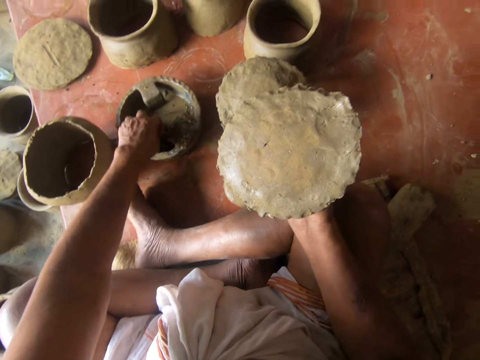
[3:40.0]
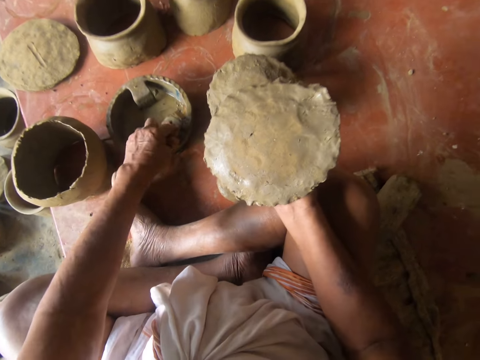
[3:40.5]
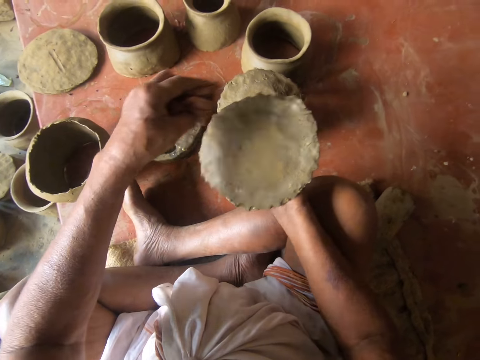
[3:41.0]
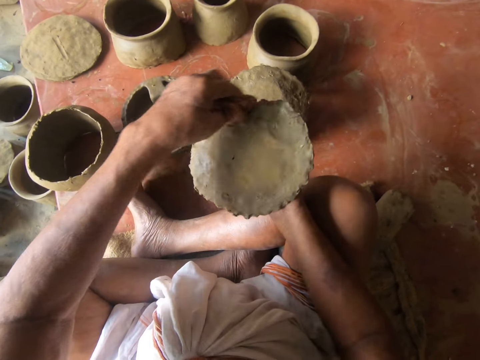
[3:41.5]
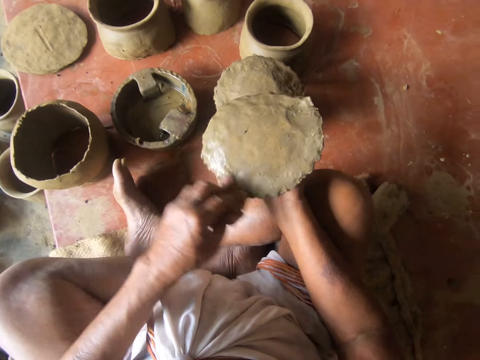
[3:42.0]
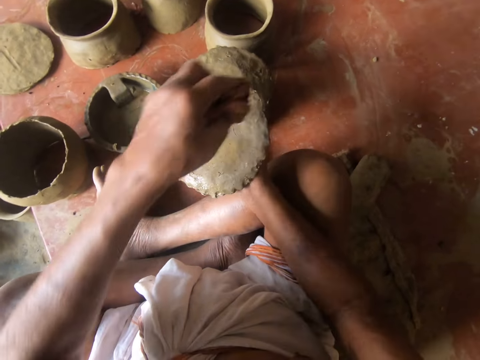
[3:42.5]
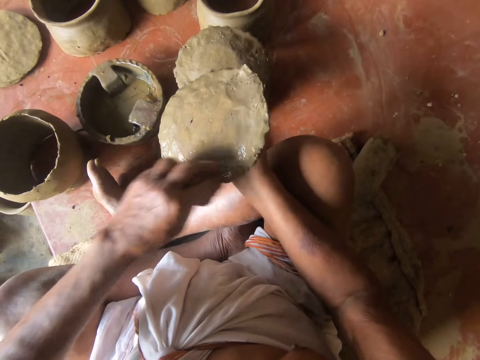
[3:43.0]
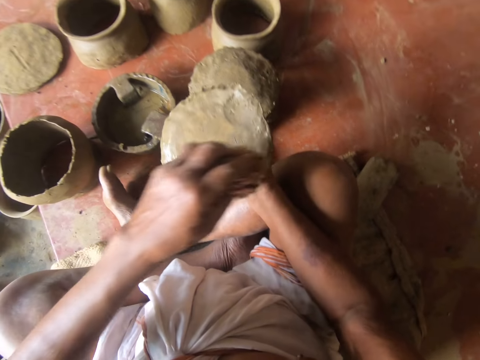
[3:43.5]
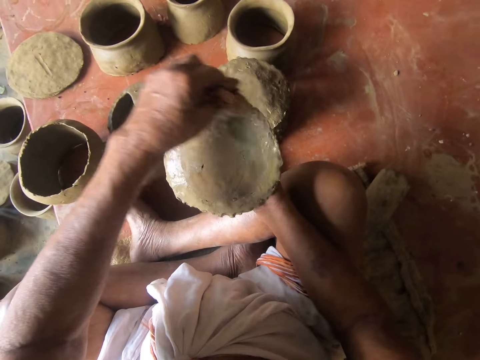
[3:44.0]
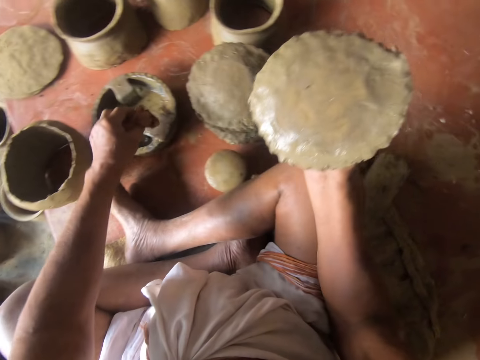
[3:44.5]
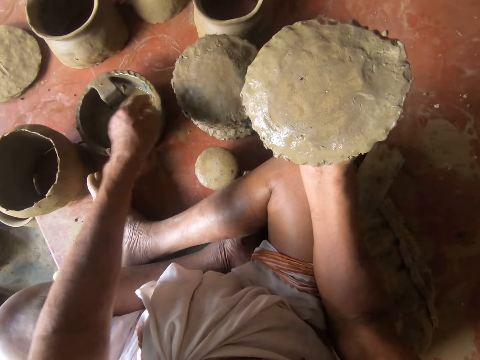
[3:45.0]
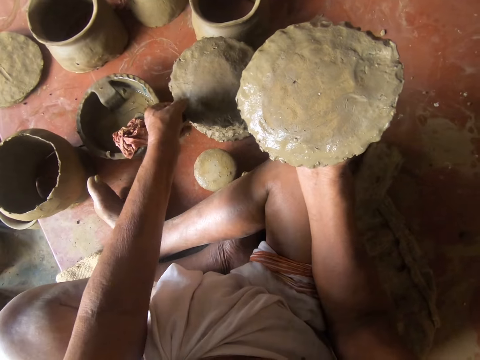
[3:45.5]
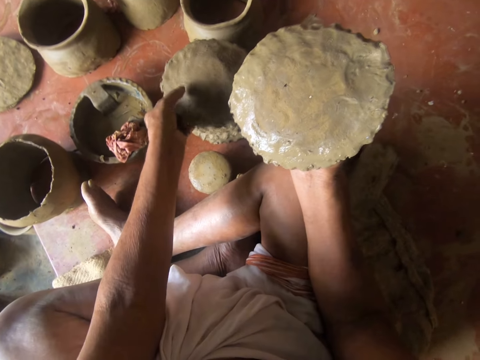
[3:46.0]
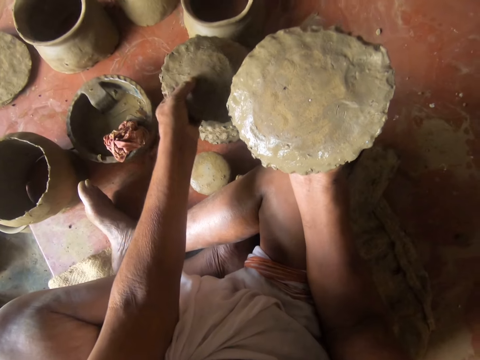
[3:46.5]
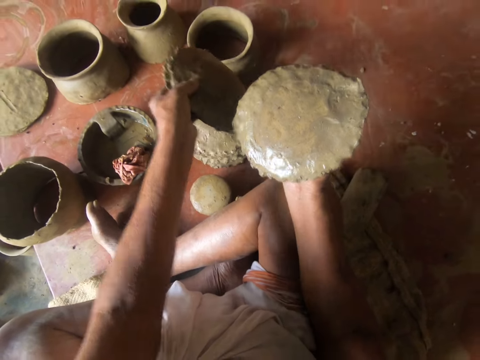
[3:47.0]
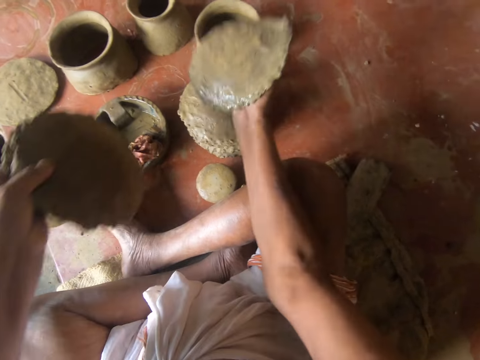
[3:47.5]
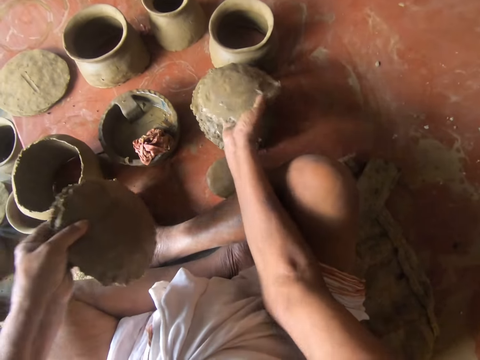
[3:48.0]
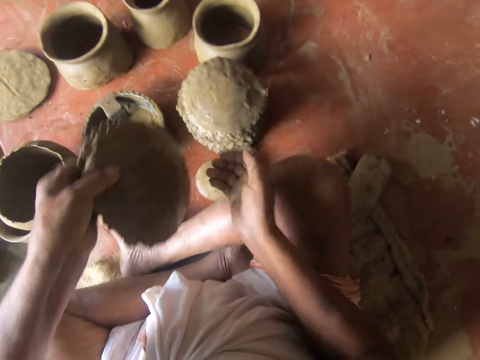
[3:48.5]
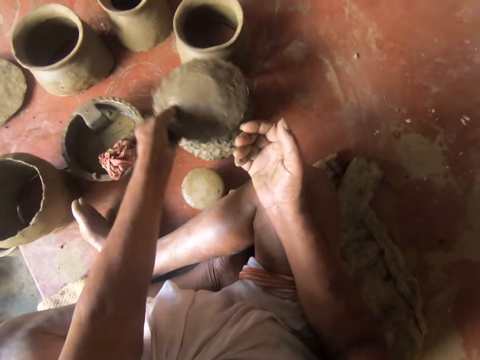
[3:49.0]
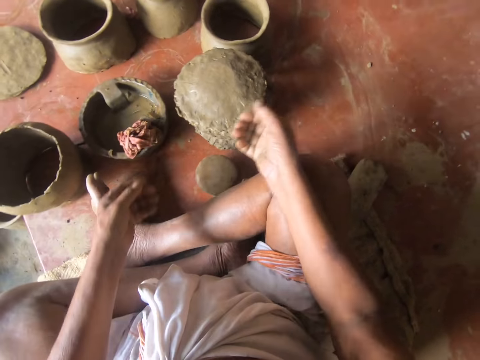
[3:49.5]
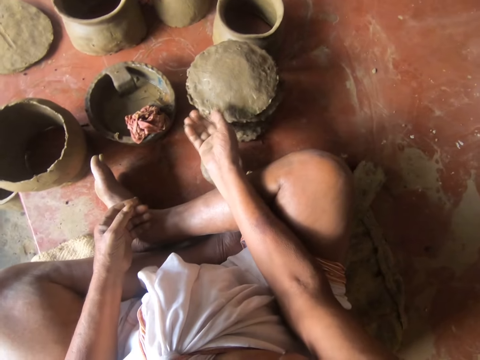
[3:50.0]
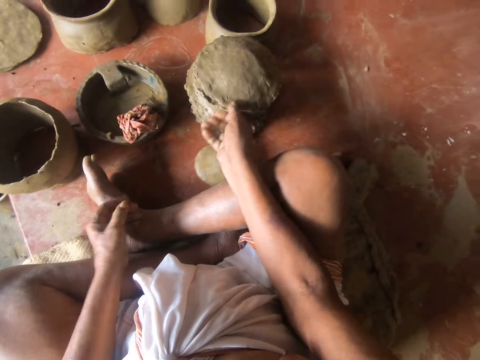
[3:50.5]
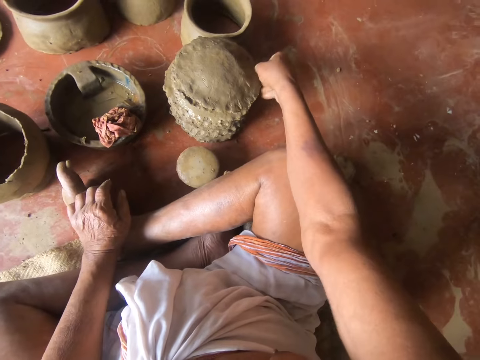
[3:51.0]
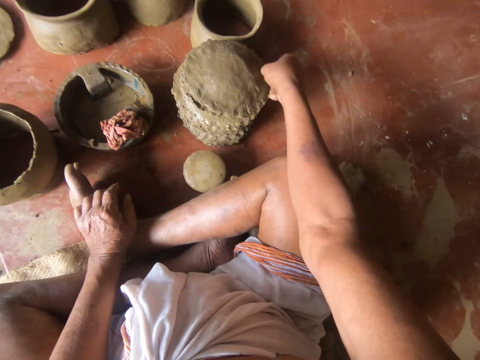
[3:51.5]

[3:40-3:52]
The camera wearer smears water on the clay. They put the rag on the bowl. They pick up the clay. They arrange the clay.

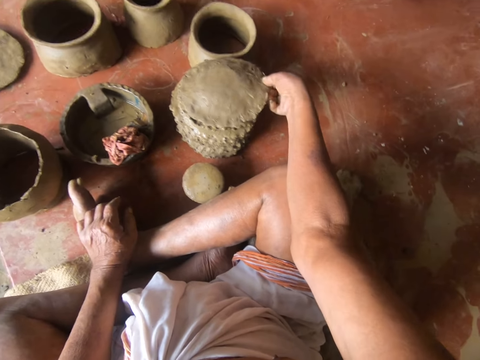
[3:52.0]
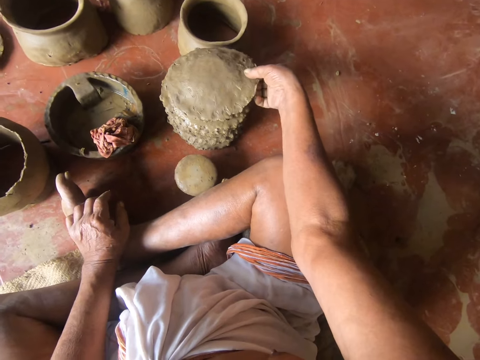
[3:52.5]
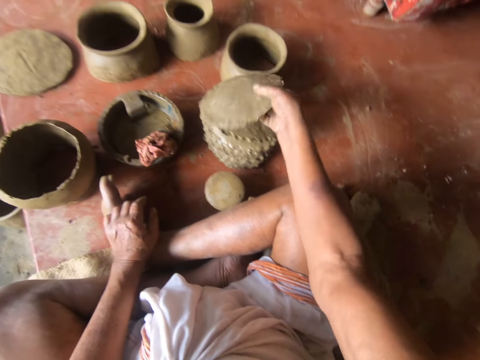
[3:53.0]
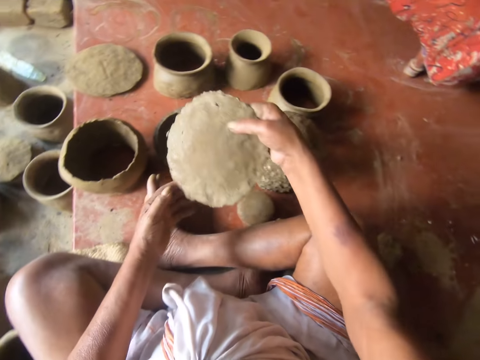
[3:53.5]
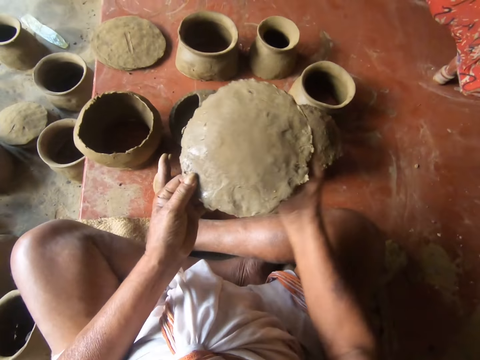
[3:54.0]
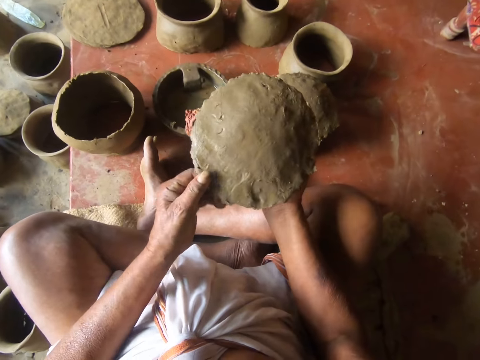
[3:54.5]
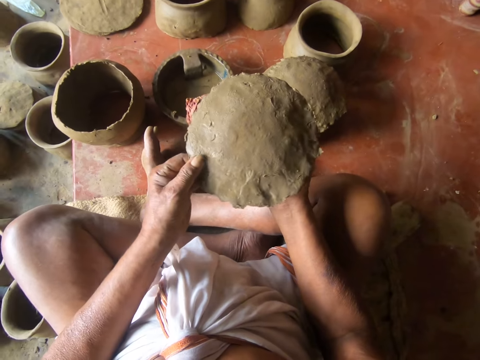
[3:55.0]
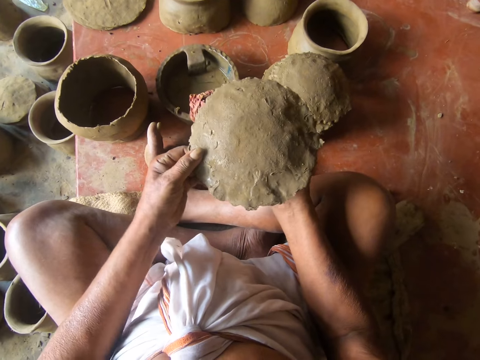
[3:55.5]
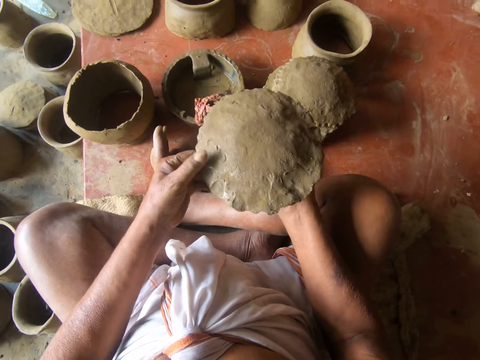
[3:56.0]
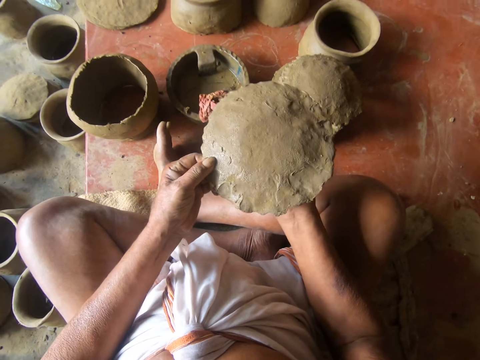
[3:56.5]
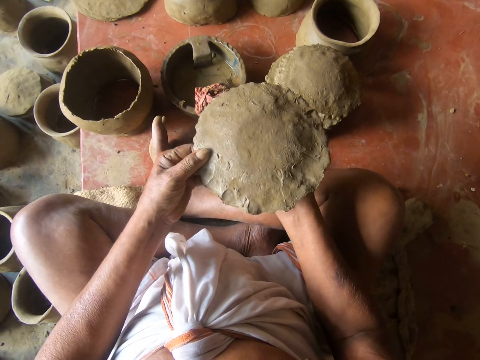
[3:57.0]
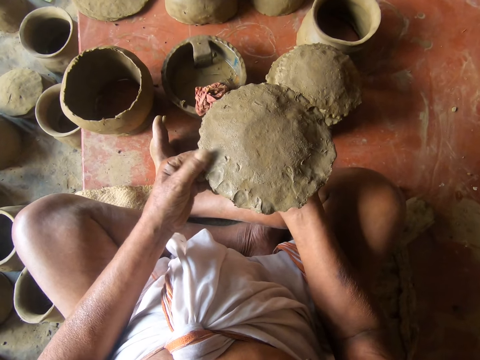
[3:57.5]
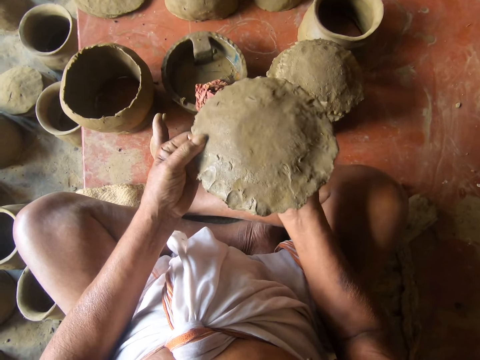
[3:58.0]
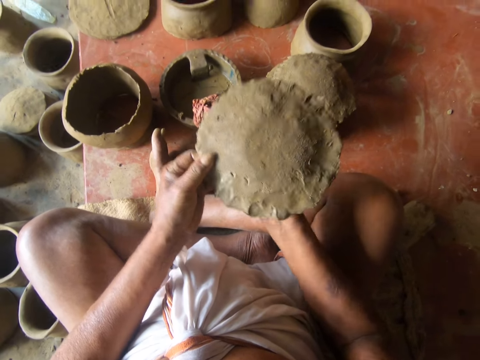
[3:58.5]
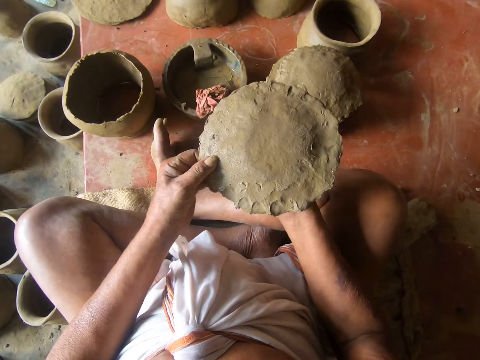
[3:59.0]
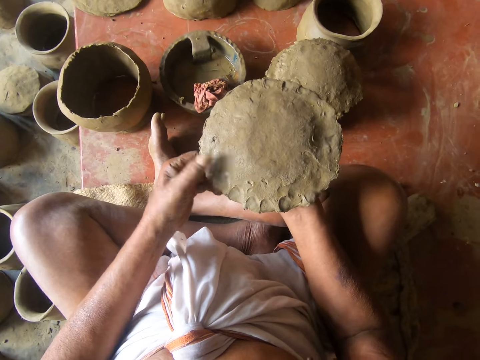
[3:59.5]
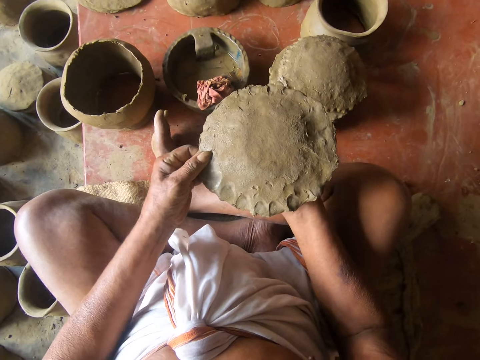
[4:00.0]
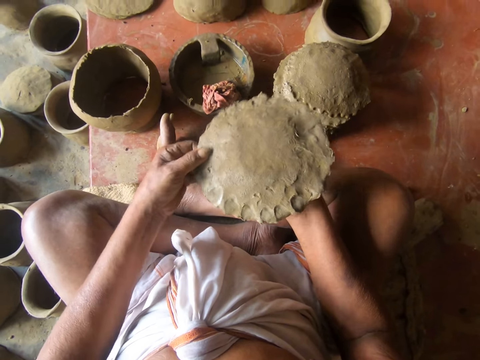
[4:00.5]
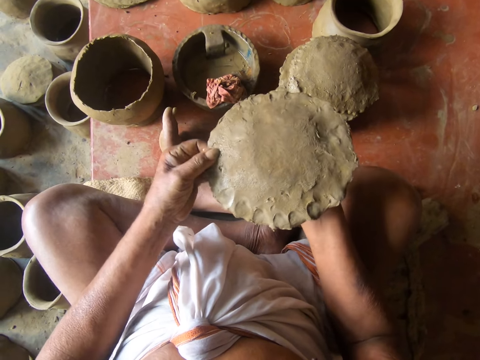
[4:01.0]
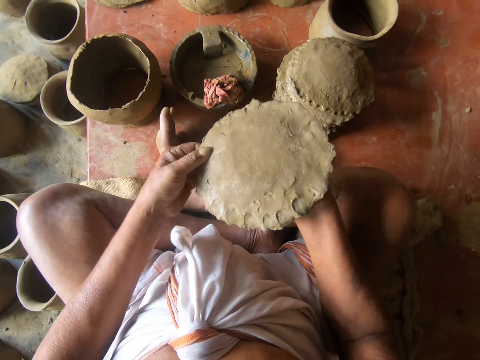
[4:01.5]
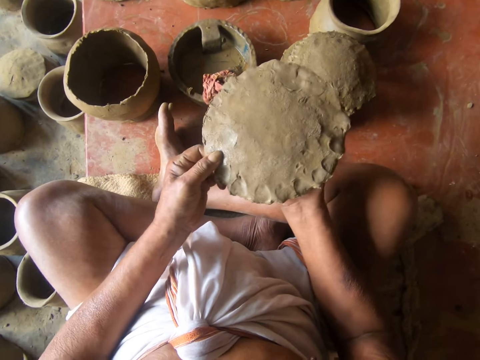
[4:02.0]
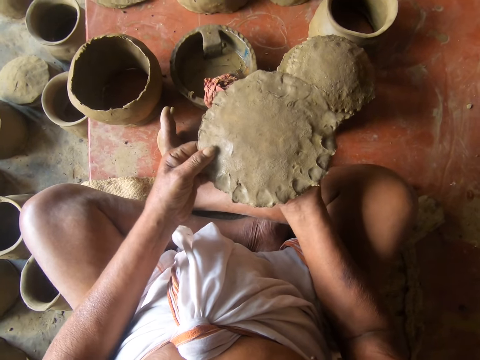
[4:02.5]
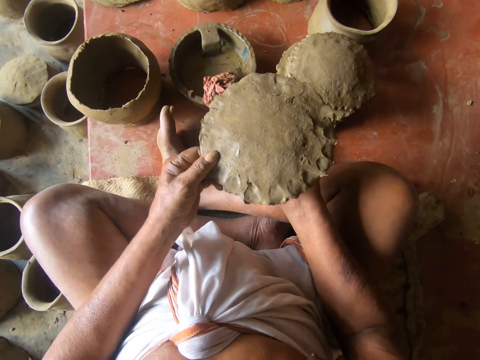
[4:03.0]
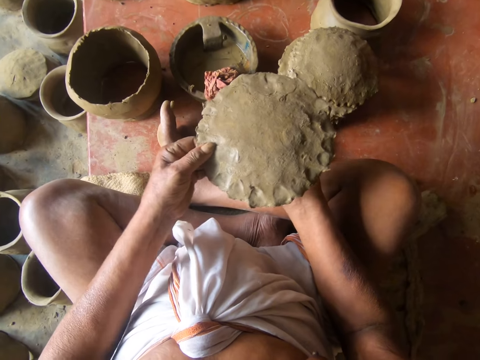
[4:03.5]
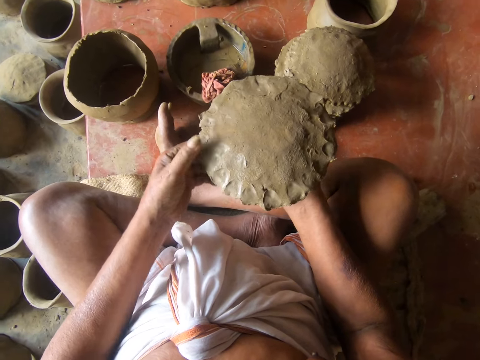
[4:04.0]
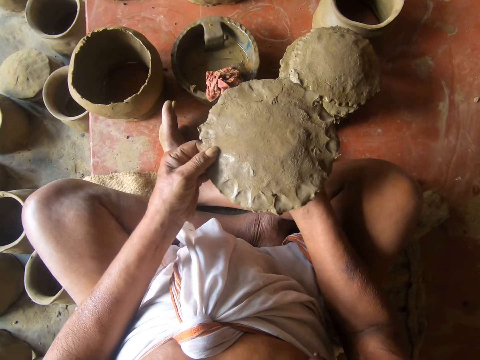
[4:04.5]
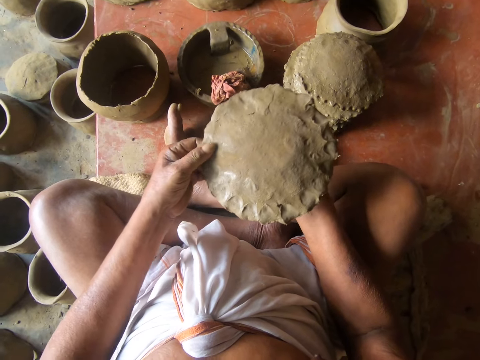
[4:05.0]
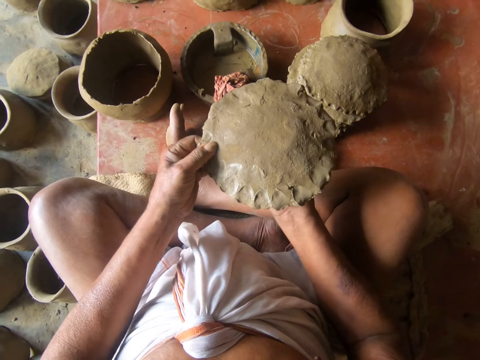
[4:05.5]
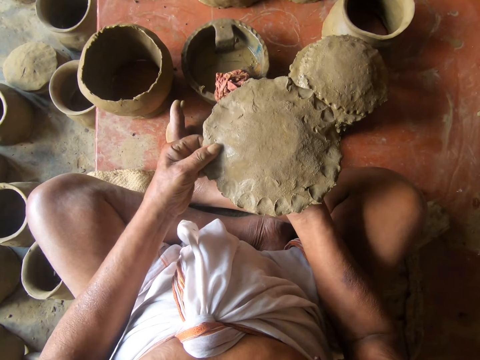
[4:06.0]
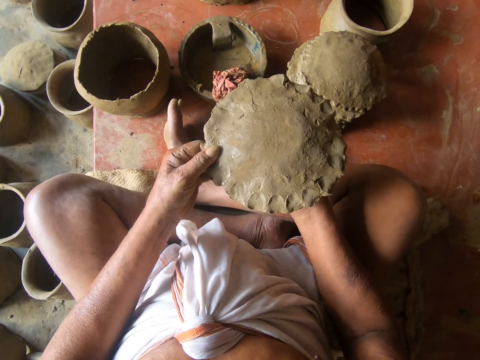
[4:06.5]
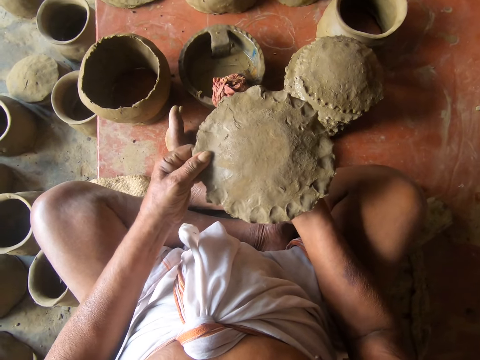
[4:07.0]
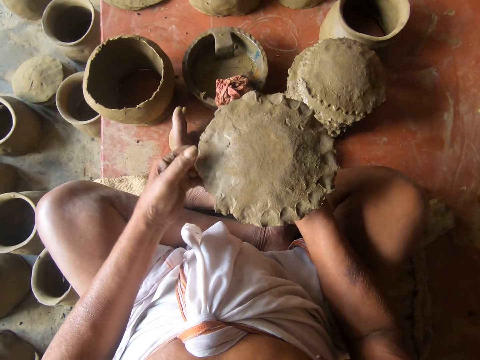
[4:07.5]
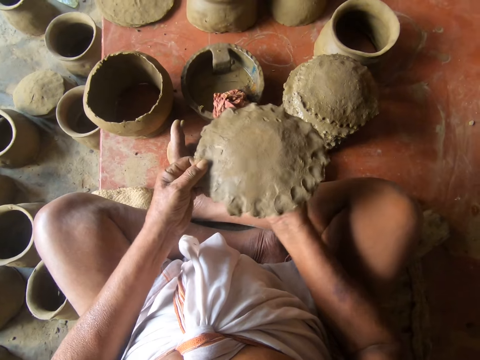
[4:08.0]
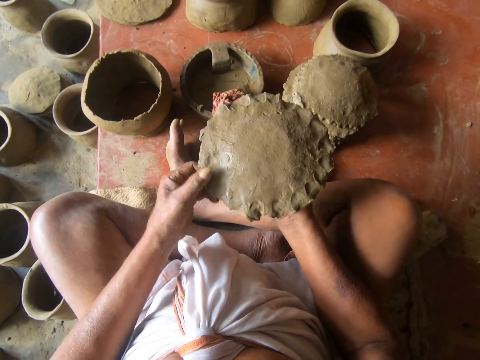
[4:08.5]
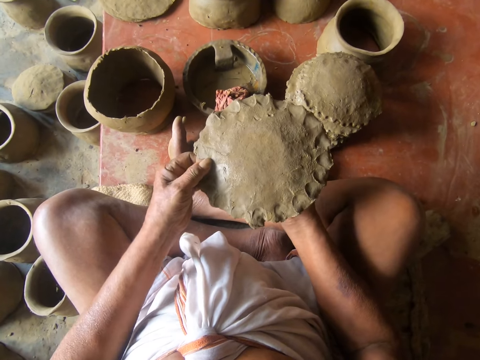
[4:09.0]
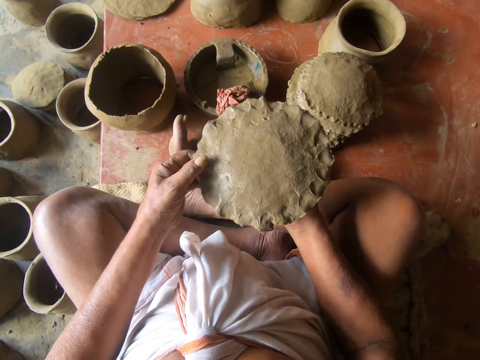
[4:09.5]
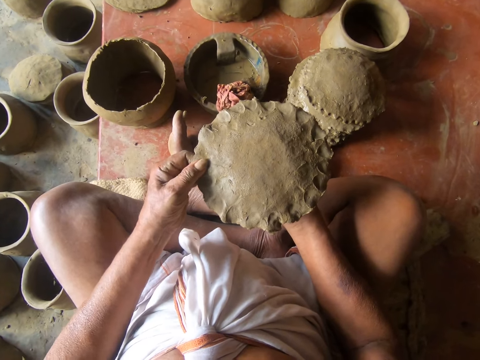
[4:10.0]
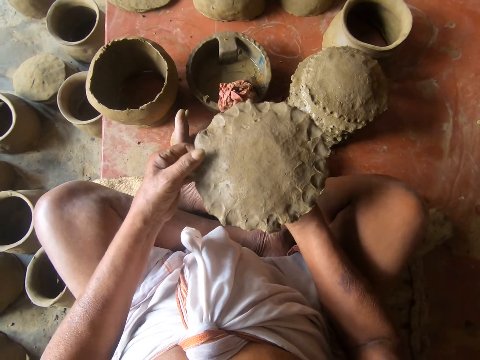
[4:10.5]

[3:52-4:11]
The camera wearer picks up the clay. They expand the clay with the hands. They touch the clay.
